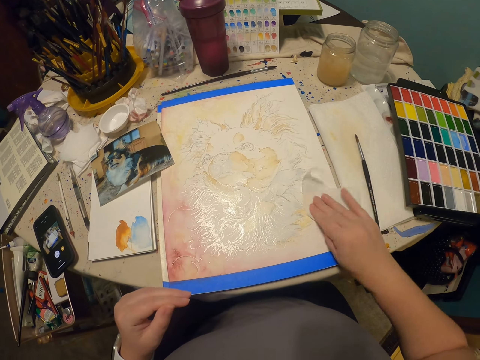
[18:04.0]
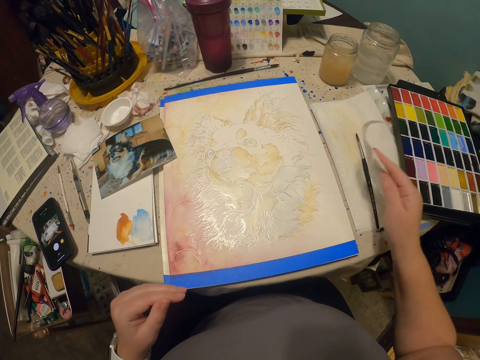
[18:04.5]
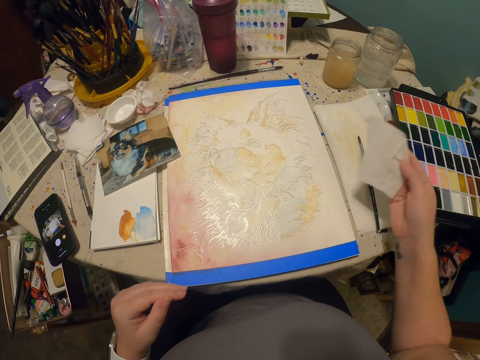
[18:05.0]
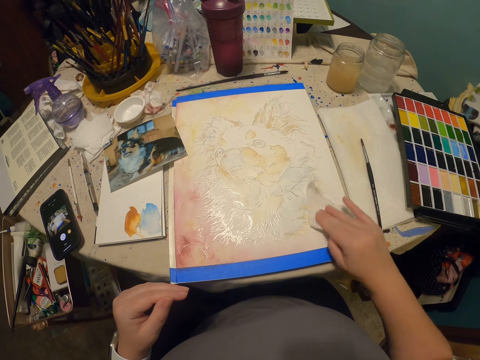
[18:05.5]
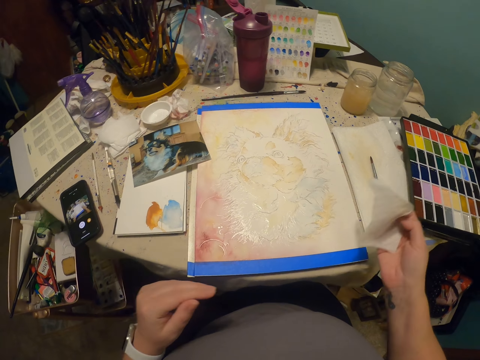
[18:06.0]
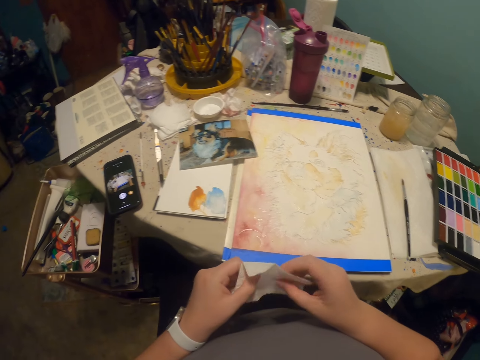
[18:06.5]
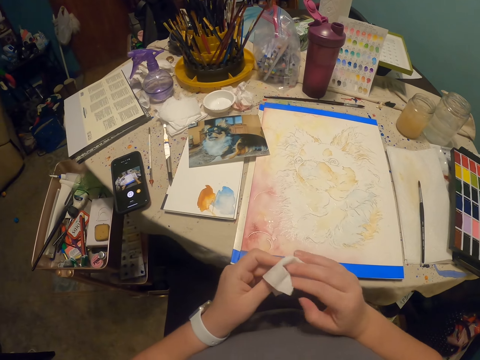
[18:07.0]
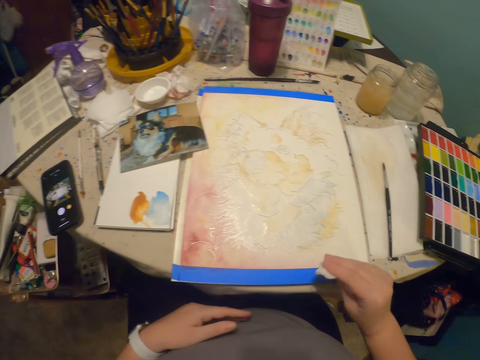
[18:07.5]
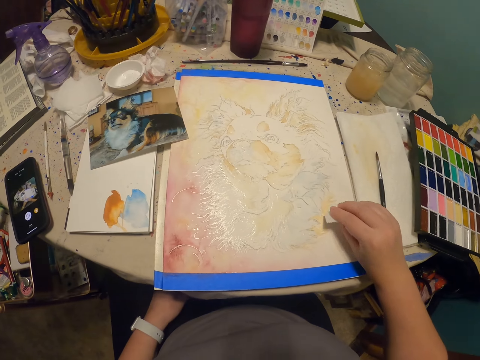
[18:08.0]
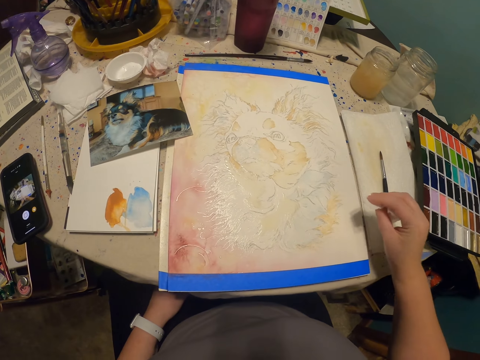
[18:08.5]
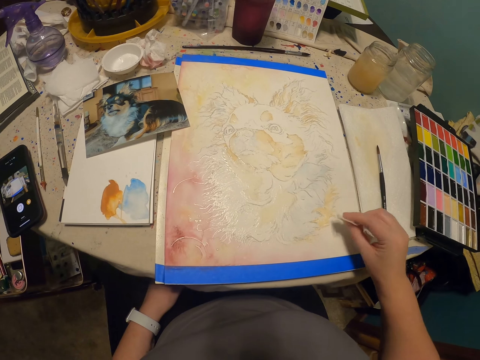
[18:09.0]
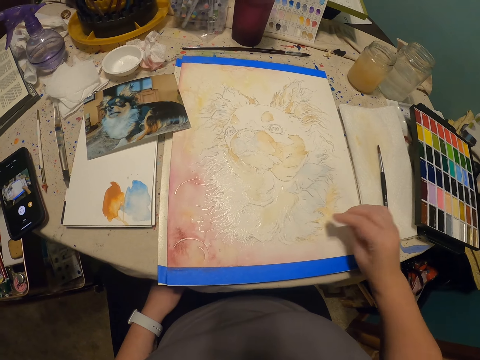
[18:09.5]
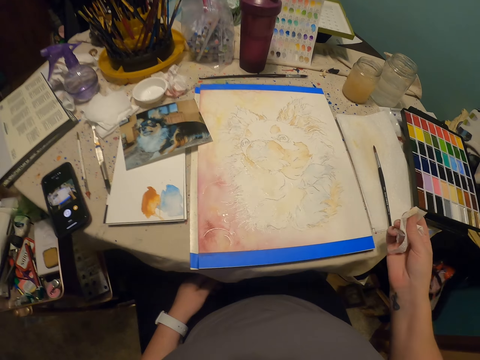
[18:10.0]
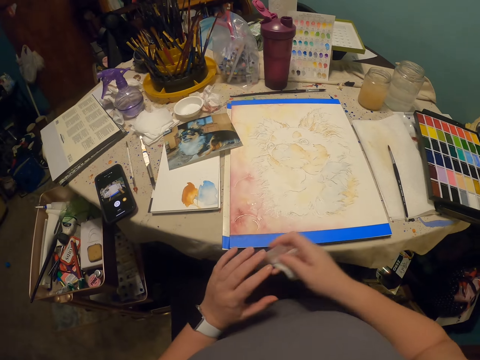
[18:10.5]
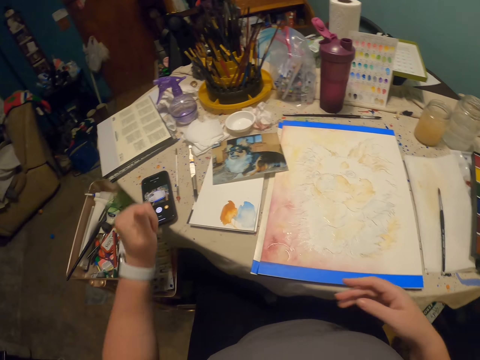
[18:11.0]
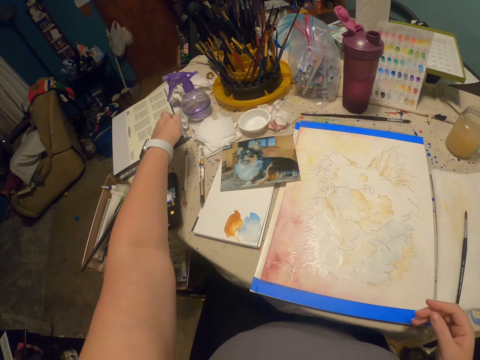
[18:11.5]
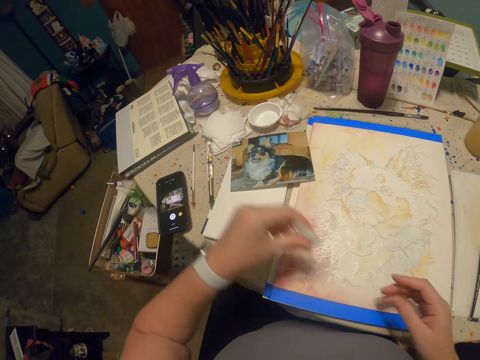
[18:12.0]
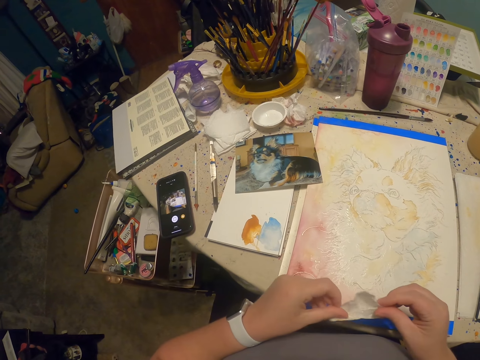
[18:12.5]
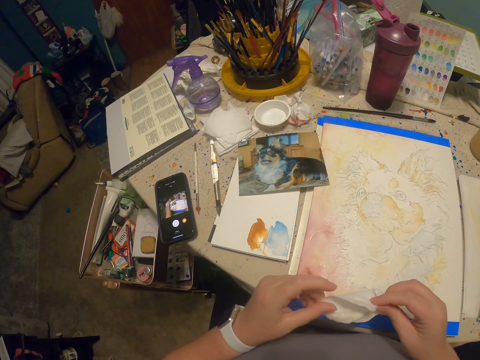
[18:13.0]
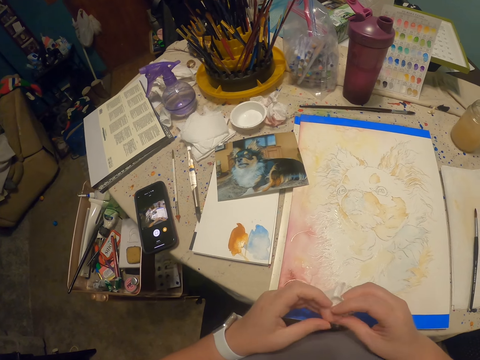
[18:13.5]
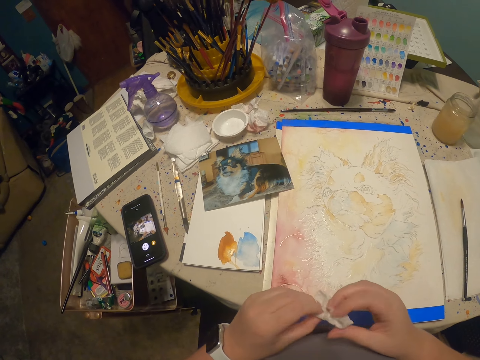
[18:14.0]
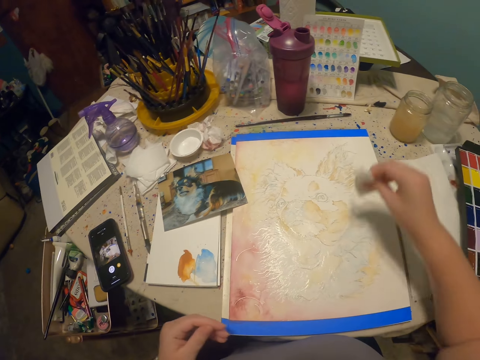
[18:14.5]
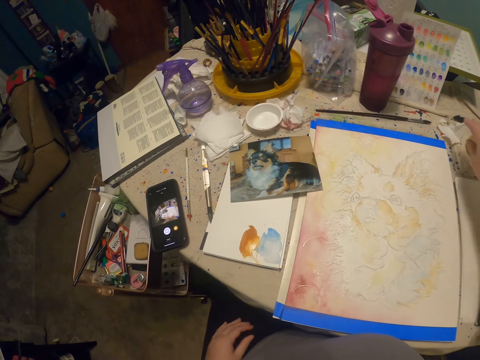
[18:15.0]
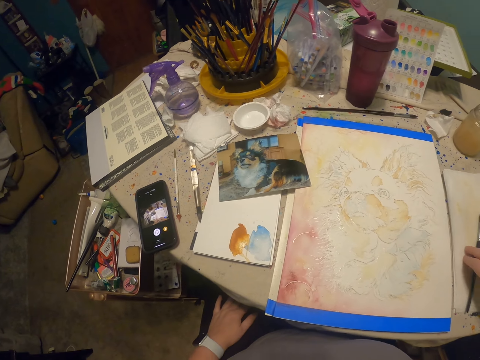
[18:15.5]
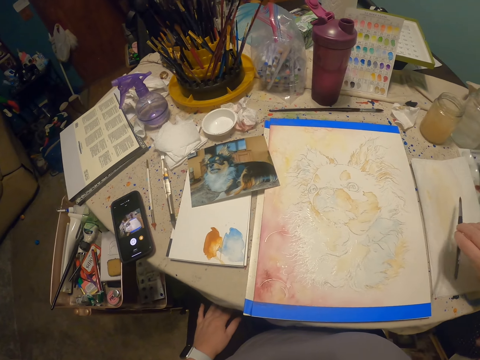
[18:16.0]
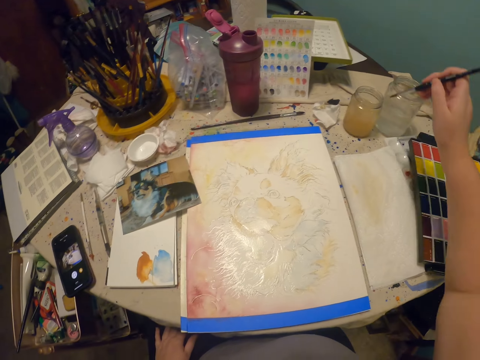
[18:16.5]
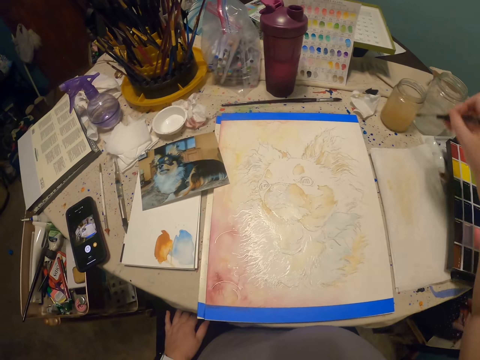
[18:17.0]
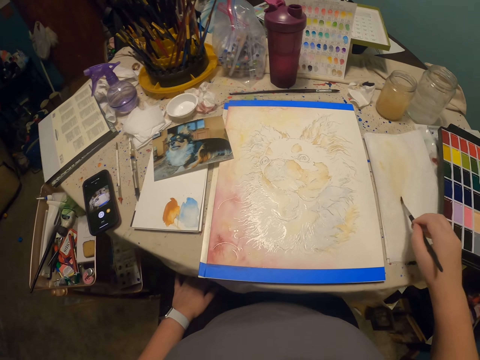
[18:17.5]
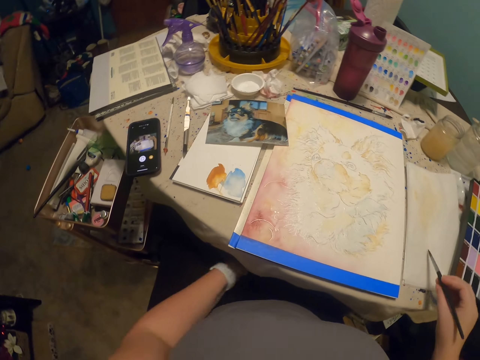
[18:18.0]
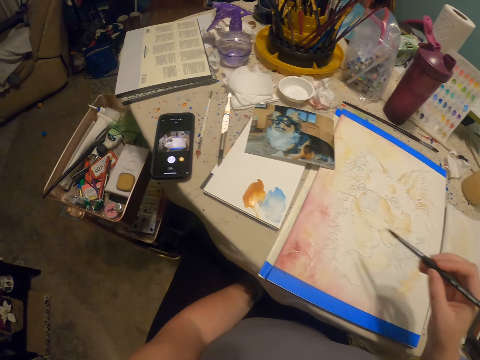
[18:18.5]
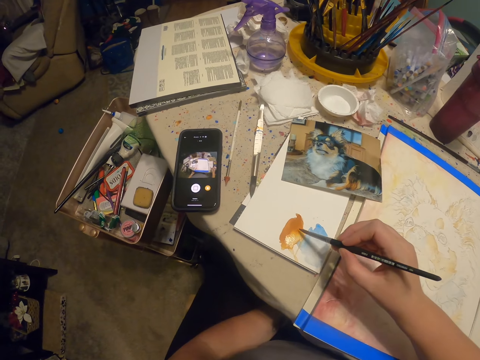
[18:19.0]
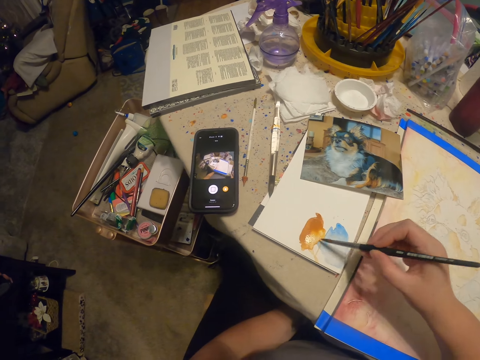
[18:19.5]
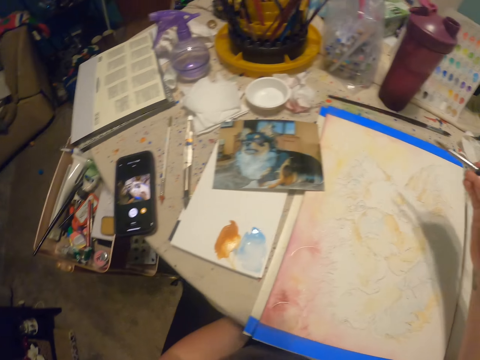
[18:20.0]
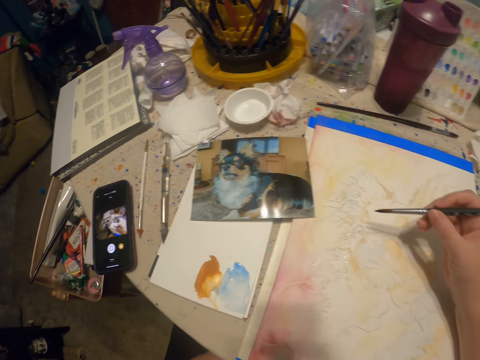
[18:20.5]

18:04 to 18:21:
The camera wearer wipes a drawing. They hold the paper. They wipe the drawing. They put the paper down on the drawing board. They pick up the paper. They hold the paper. They put the paper down on the drawing board, and again. They pick up the drawing pen or painting brush on the table. They take ink in the container with the drawing pen. They draw on the paper with the drawing pen. They scrape off excess paint from the brush. They take ink on a board. They pick up a paint.

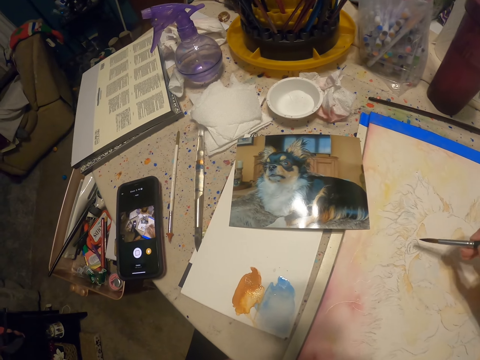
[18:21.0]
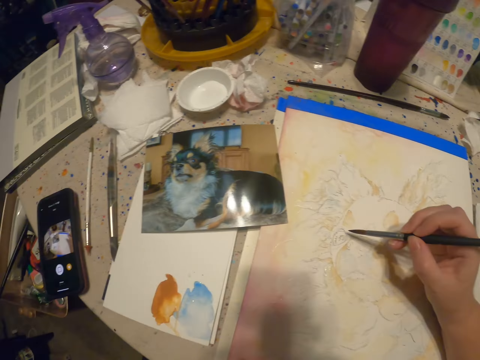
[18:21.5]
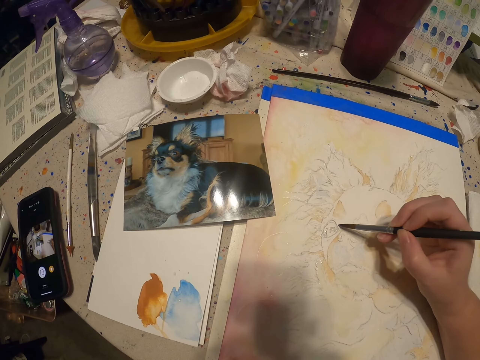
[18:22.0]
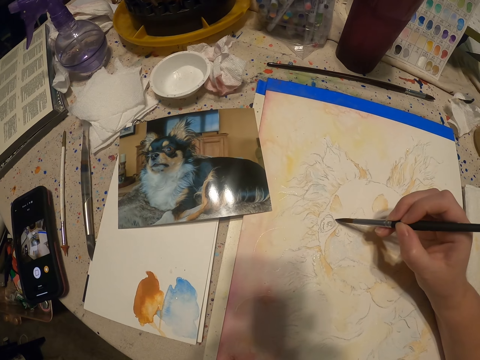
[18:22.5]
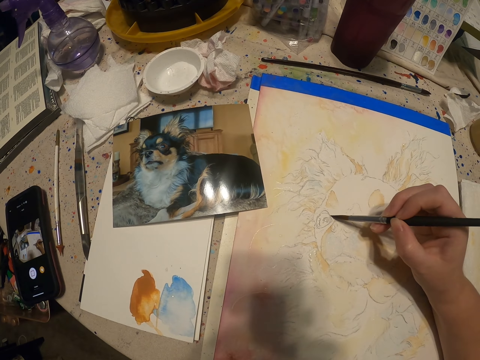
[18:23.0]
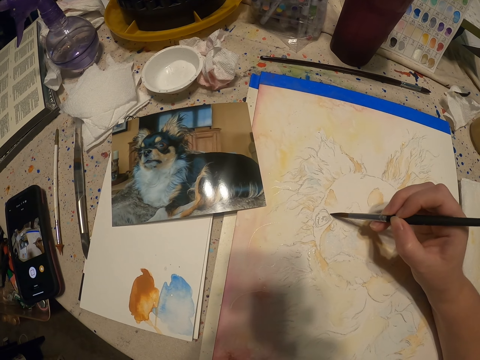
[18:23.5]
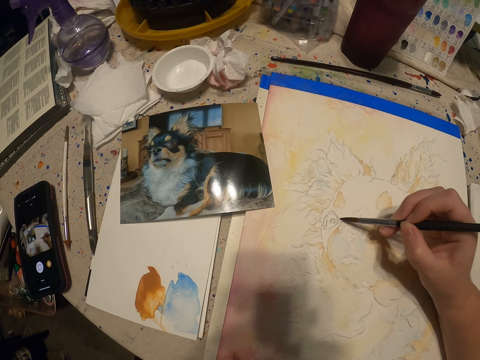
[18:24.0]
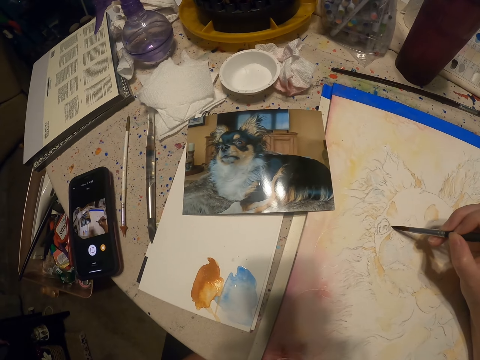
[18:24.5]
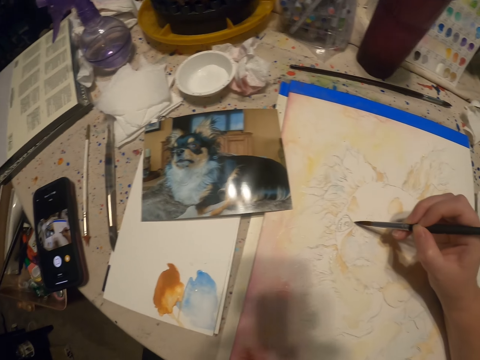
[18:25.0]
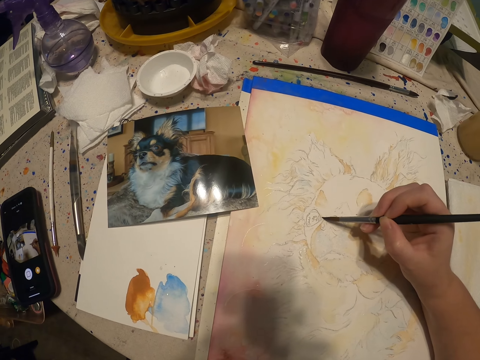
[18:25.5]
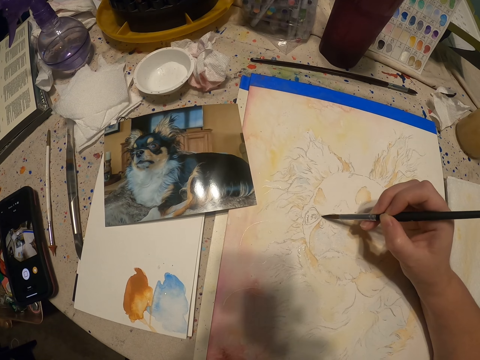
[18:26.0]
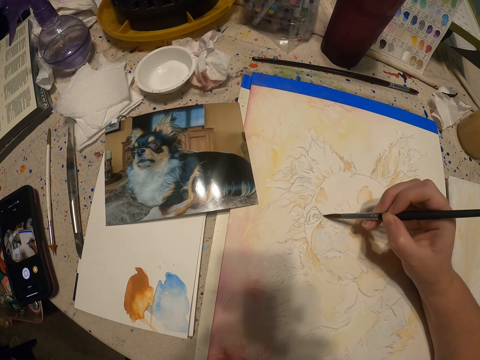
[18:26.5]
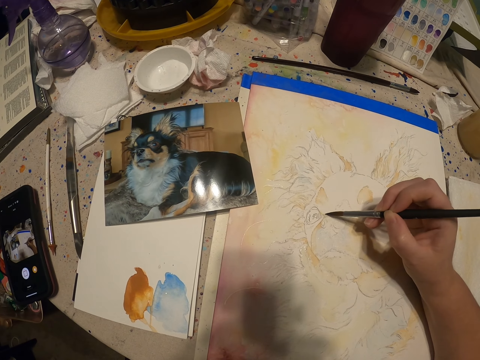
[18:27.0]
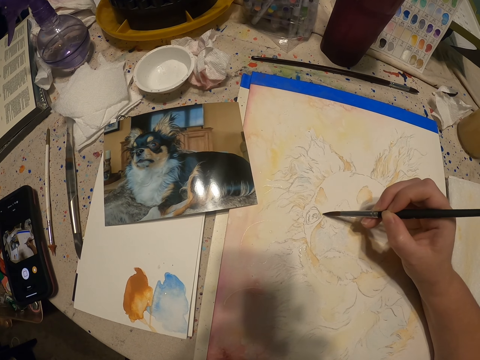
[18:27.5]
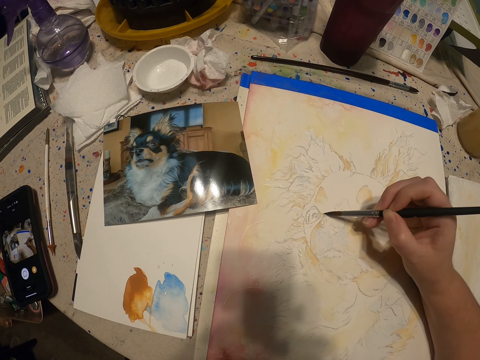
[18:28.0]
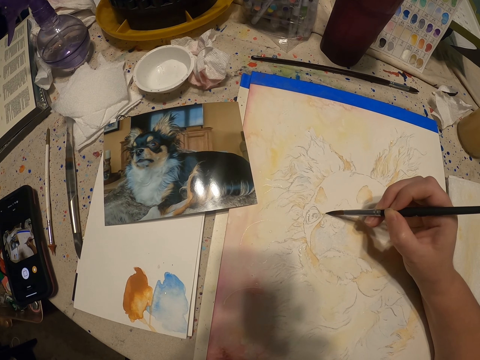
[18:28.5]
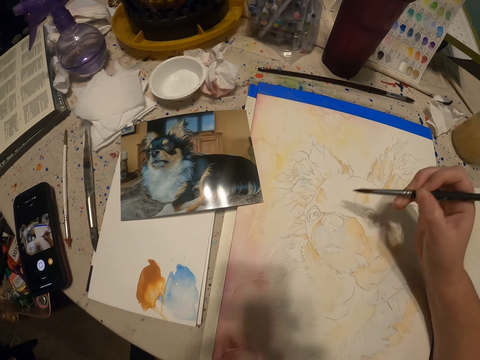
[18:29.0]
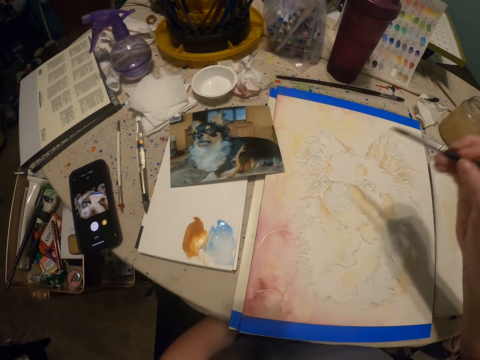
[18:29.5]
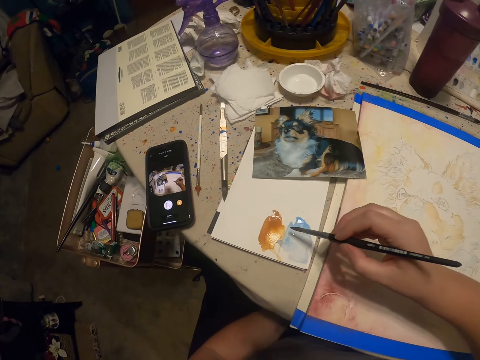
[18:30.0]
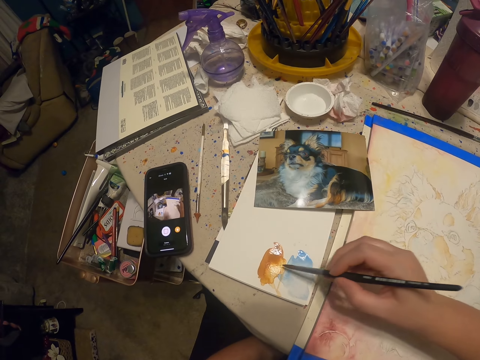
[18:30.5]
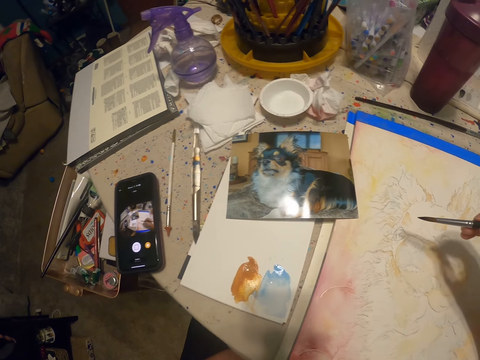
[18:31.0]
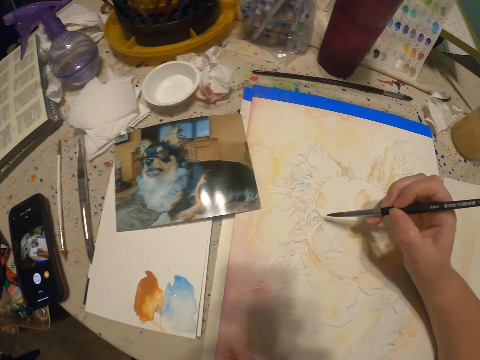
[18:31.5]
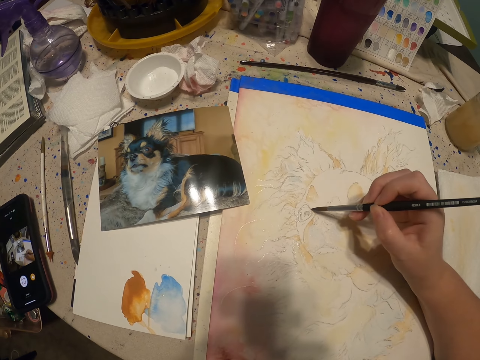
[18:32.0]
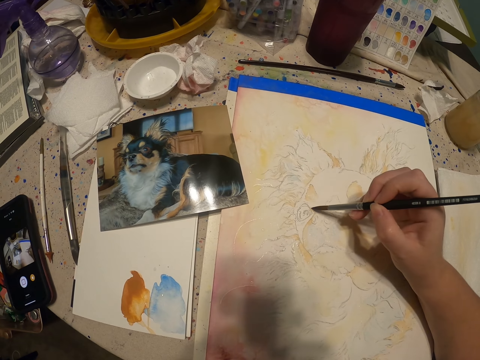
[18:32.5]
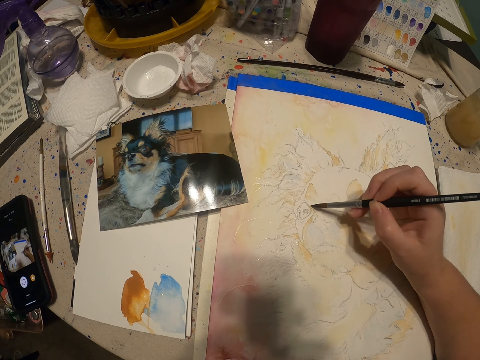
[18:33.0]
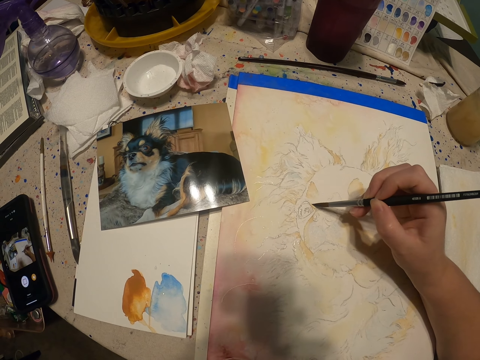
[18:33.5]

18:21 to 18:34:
The camera wearer draws on paper with a drawing pen. They pick up a paint. They paint a drawing.
